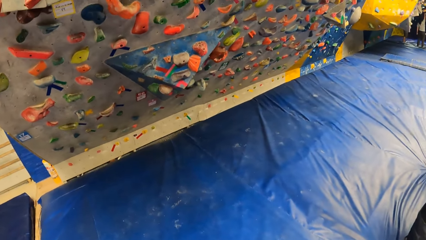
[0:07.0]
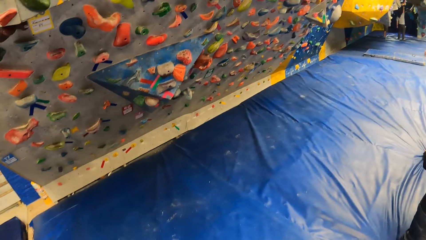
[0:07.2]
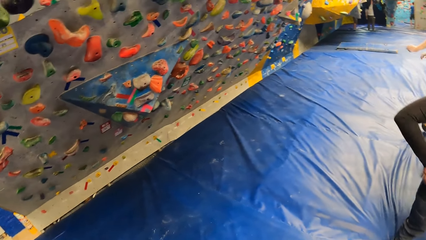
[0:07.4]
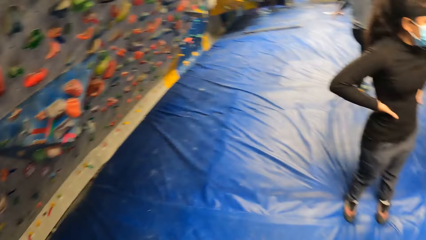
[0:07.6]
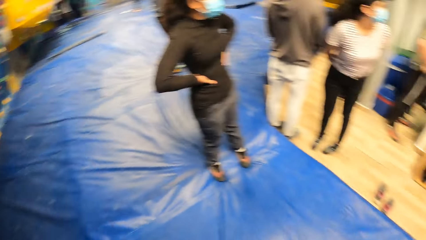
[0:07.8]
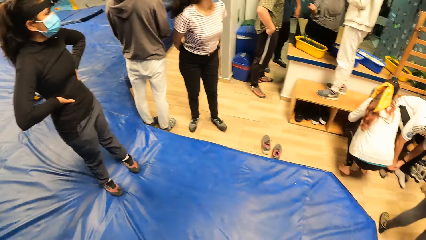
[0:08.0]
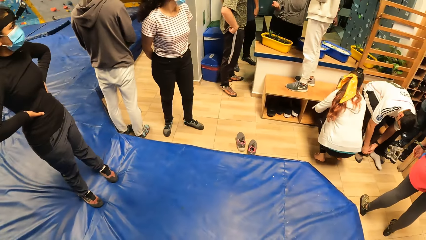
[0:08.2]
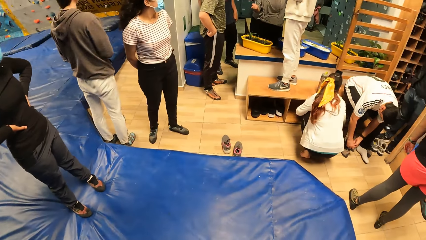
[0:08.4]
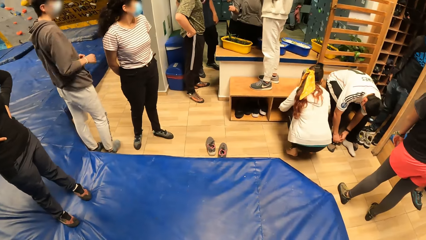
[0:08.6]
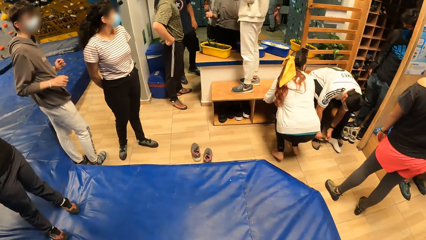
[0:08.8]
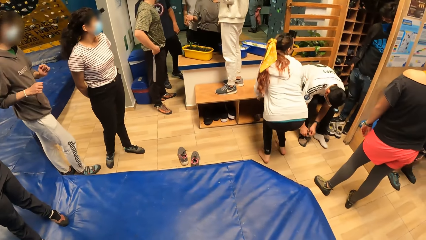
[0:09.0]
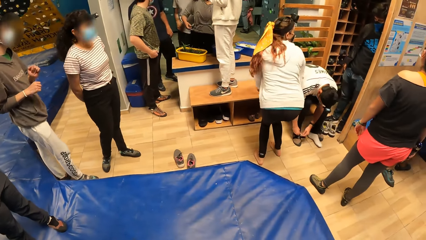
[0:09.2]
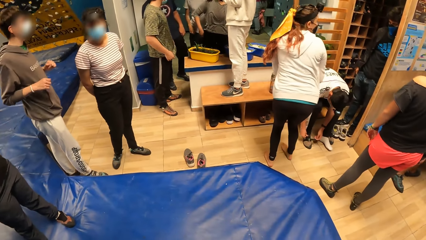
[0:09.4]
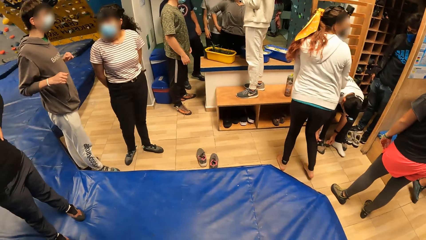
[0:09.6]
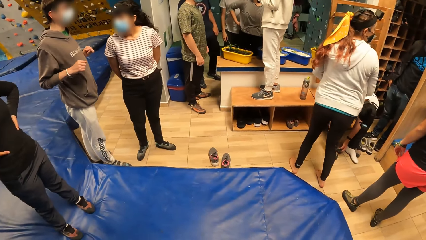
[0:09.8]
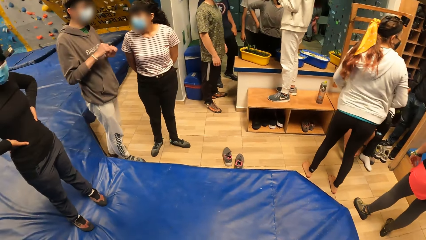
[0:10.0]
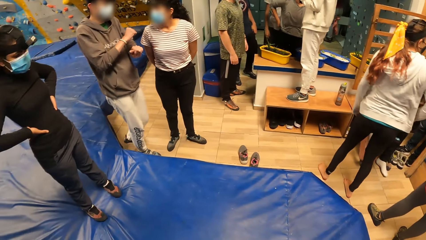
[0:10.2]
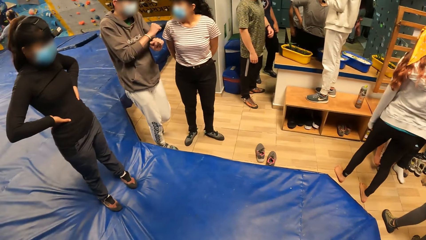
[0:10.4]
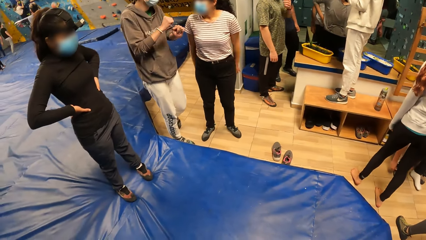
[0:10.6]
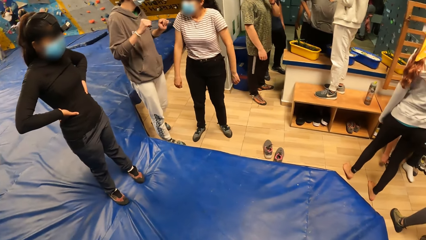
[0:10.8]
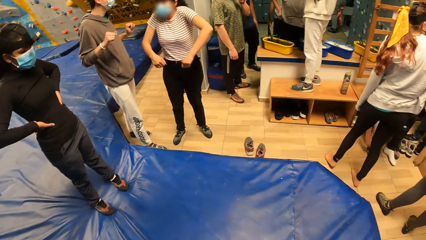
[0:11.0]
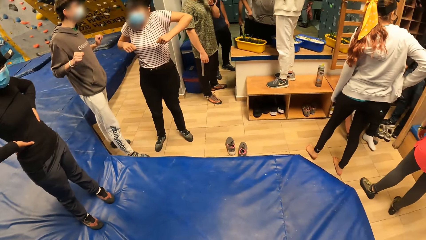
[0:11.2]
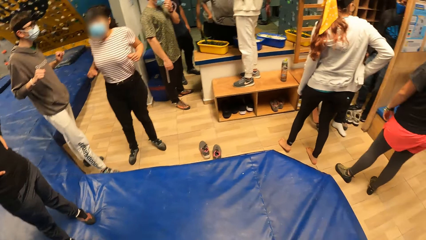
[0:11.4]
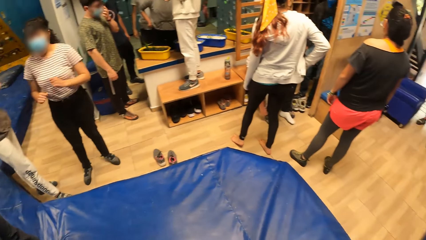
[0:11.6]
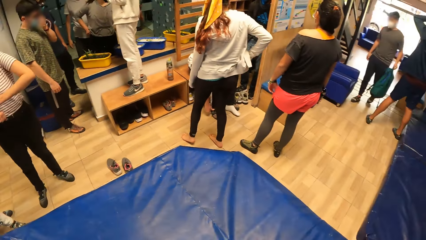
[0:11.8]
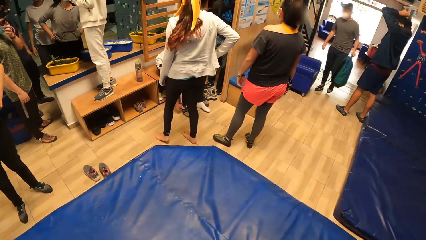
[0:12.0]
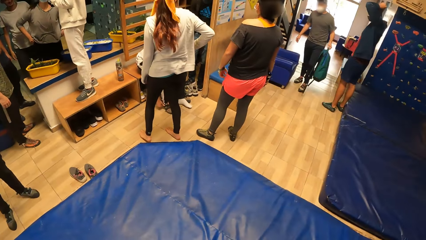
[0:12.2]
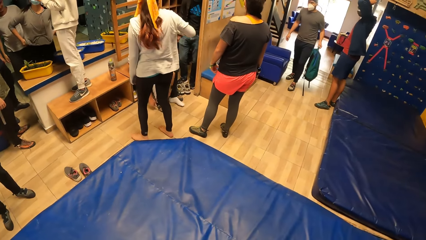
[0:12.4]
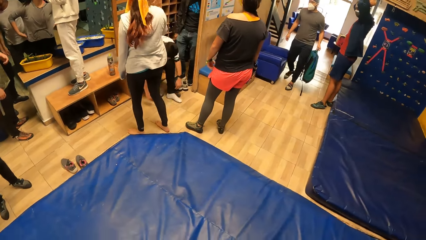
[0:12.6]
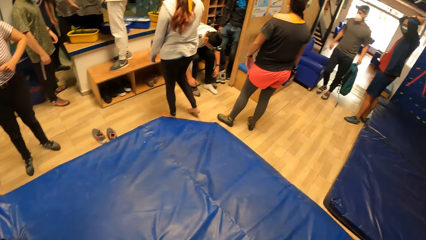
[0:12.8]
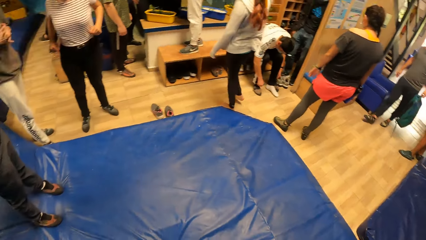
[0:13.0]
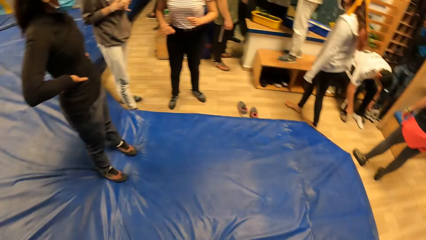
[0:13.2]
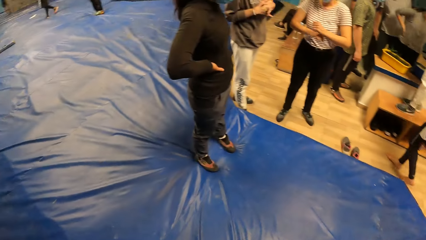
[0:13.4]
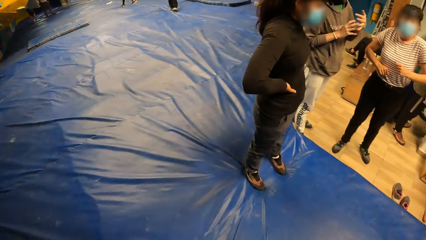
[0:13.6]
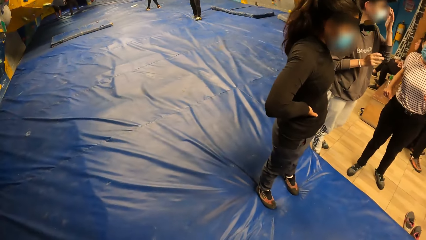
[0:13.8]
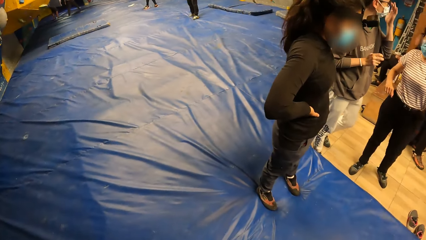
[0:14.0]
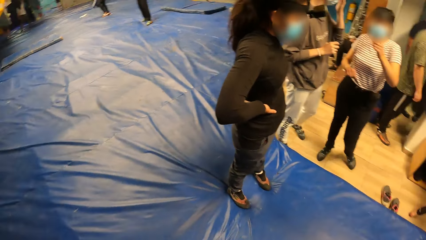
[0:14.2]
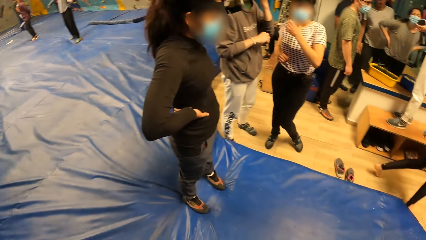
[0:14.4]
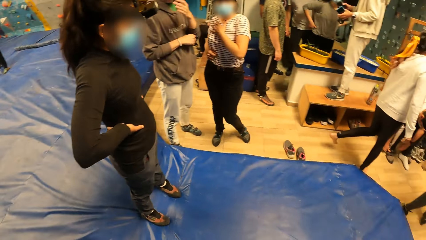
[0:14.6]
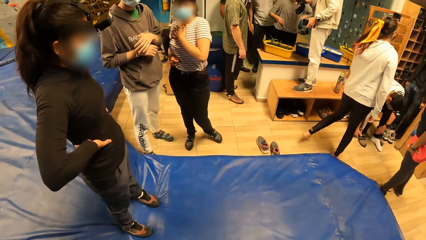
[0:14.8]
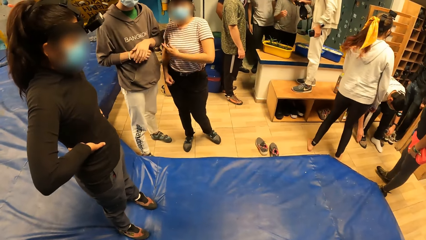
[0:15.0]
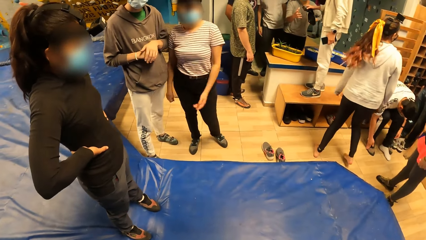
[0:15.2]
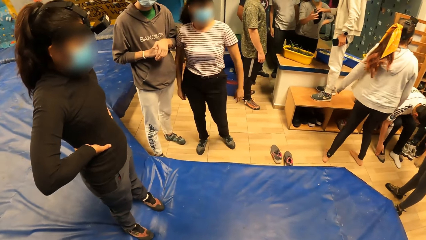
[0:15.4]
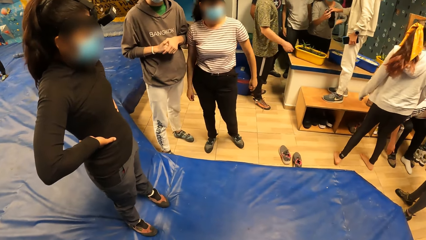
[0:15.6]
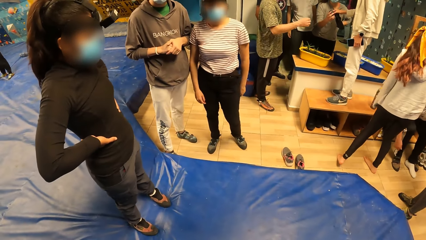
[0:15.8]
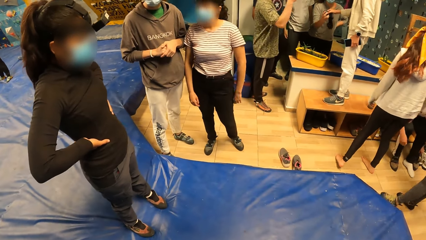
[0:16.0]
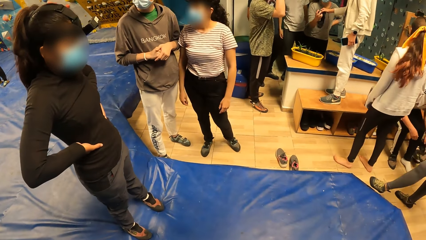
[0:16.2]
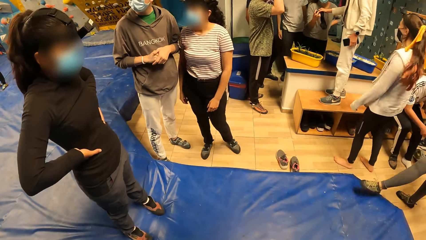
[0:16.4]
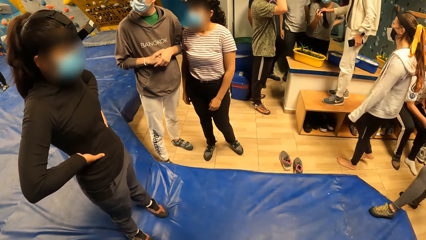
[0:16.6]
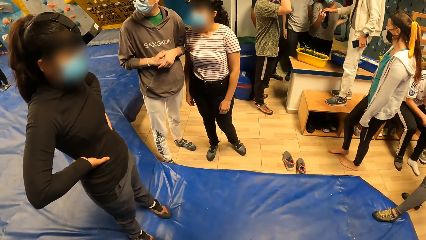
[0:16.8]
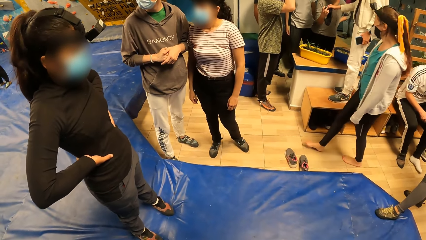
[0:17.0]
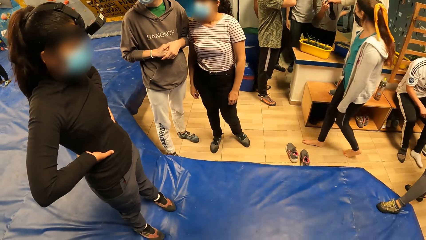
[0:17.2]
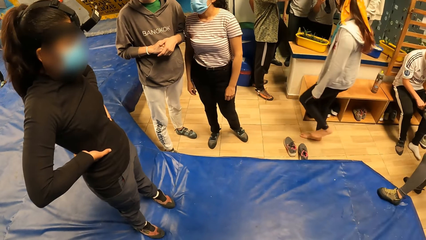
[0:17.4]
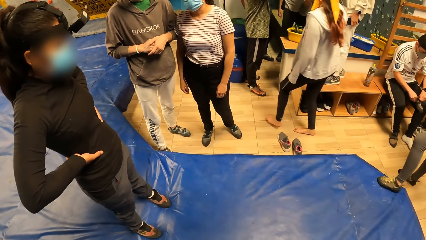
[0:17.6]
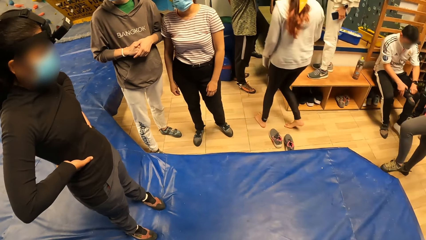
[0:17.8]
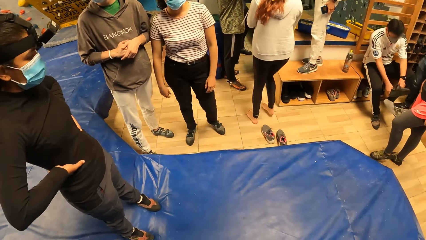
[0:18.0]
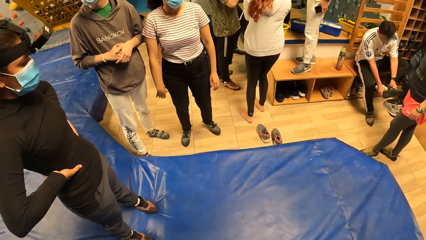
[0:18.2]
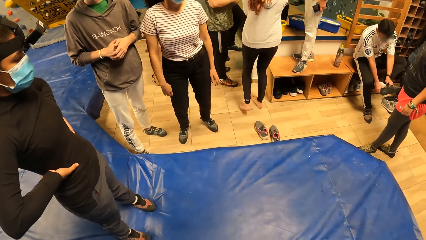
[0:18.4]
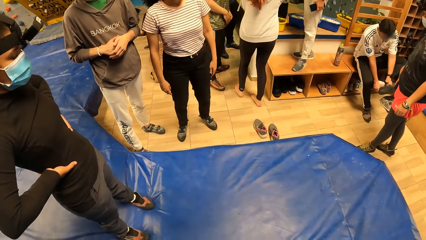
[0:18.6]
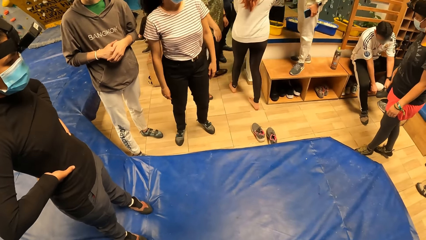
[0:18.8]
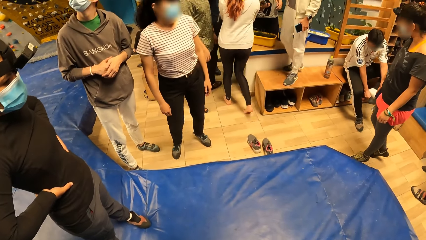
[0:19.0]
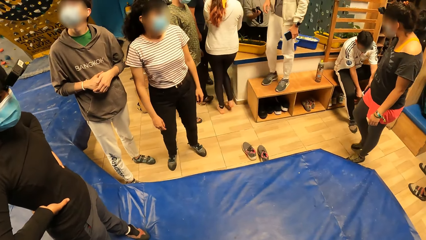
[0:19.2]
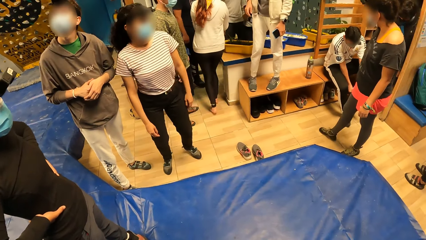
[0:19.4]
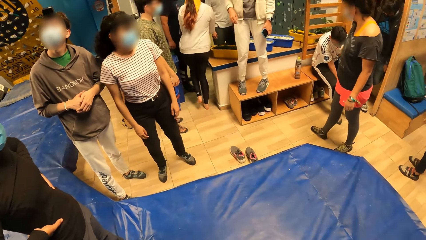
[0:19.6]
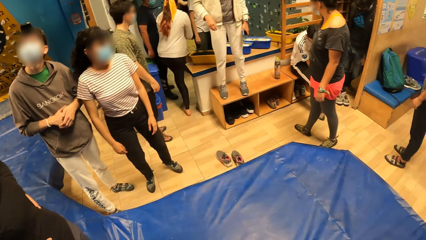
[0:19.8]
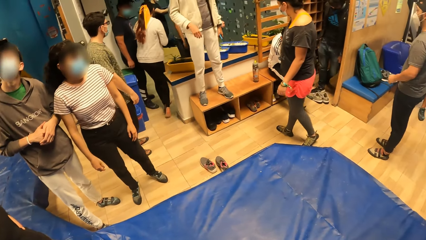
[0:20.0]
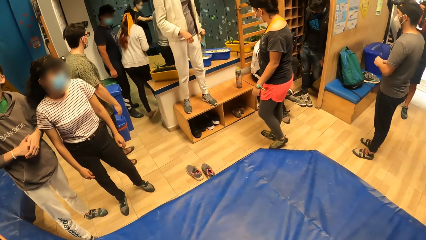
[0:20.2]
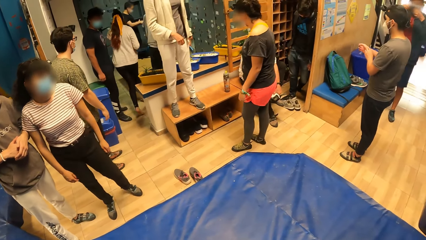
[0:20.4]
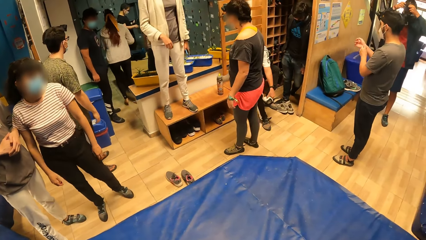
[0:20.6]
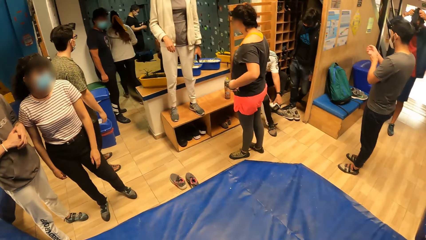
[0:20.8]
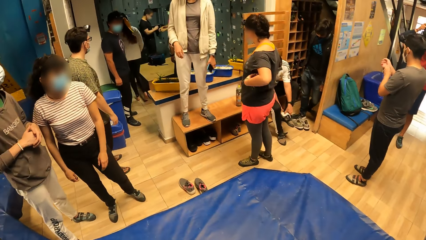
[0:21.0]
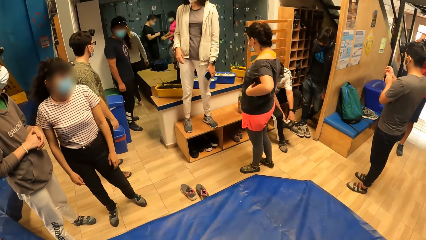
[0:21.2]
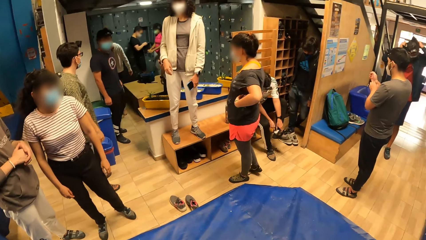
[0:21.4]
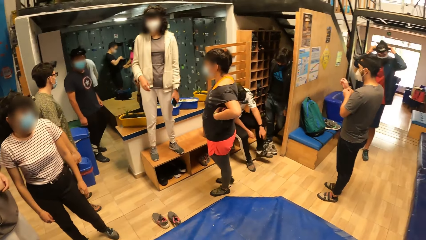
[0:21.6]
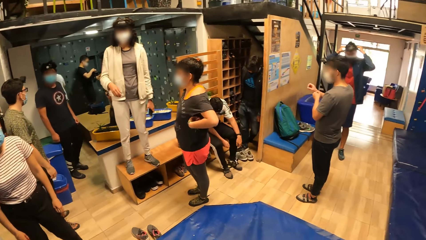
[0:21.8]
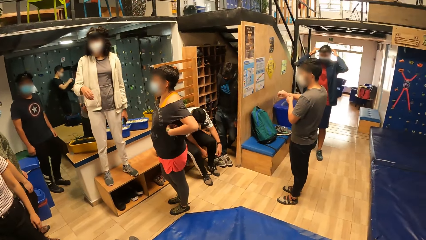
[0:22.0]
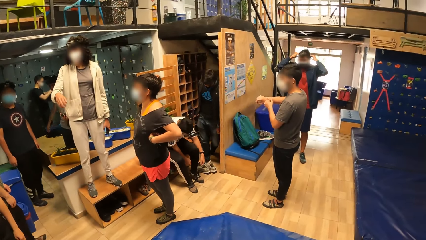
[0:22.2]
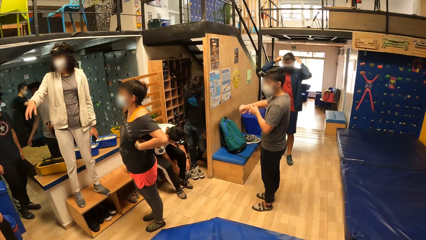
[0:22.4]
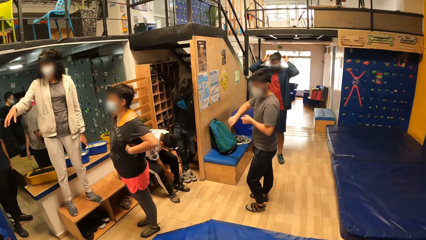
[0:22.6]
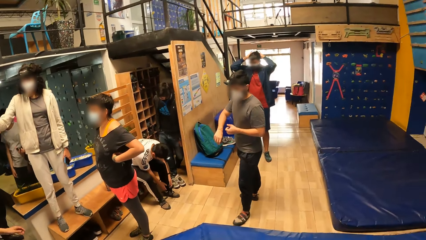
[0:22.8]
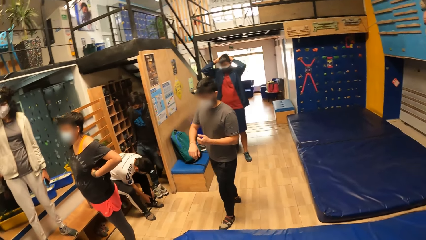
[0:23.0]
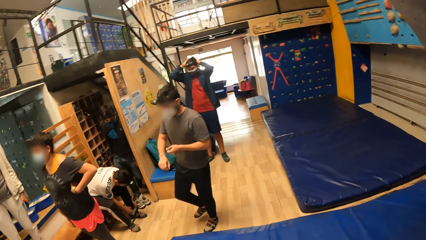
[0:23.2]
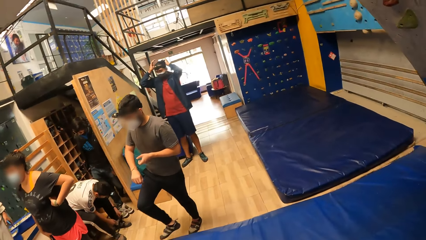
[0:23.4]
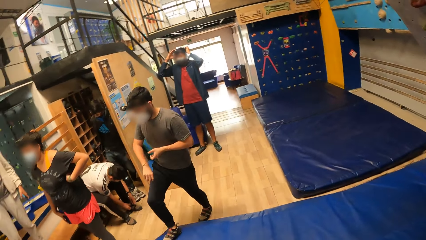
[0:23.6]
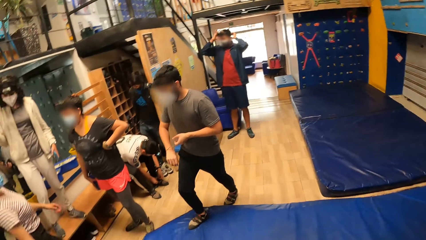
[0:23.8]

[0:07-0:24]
The camera wearer moves on the mat. A man laces on his right climbing boot with his hands. The camera wearer looks around. The man puts on his left climbing boots with his hands.
